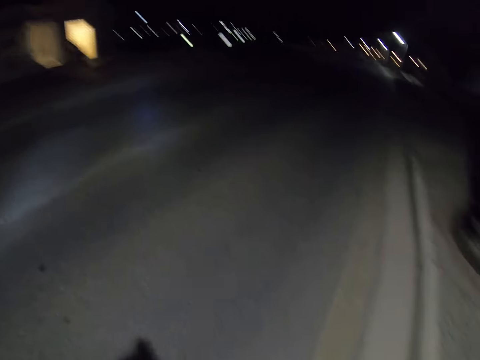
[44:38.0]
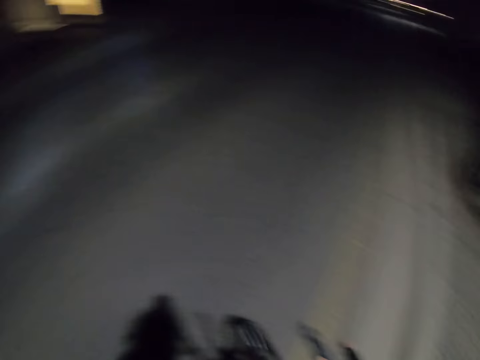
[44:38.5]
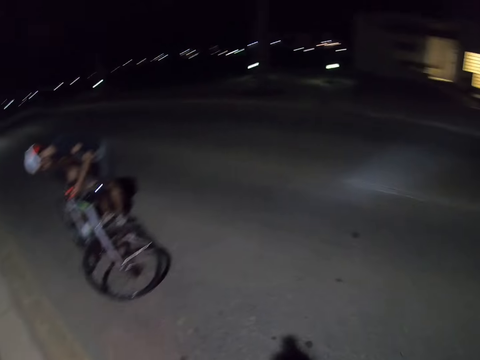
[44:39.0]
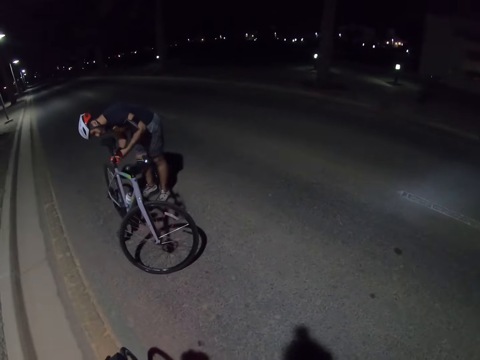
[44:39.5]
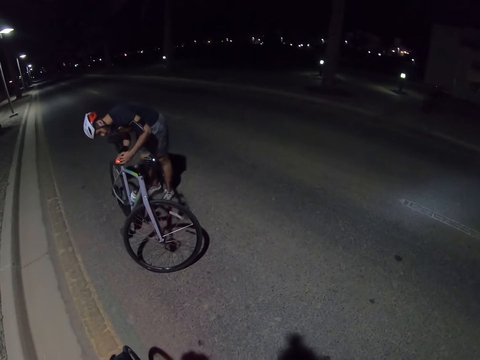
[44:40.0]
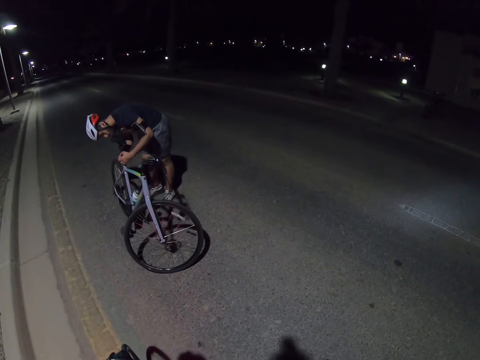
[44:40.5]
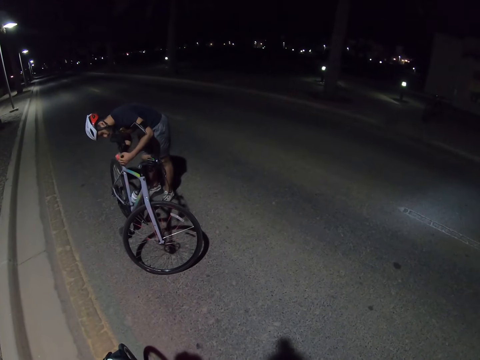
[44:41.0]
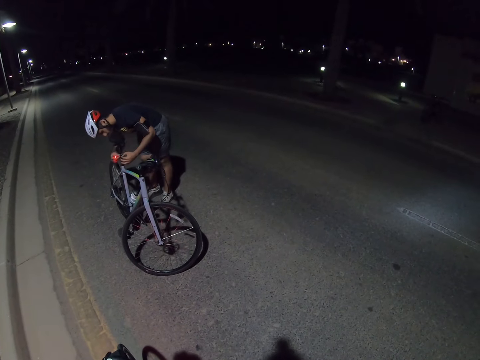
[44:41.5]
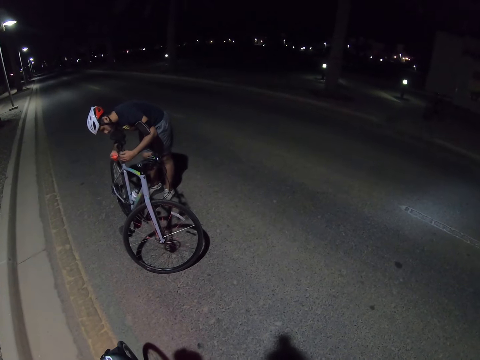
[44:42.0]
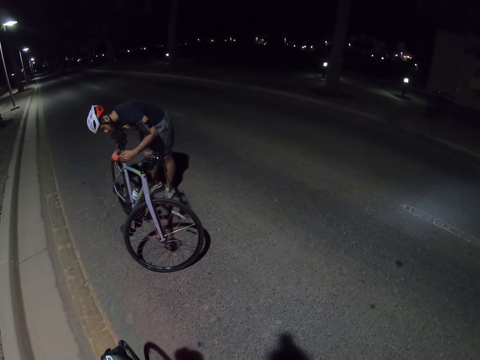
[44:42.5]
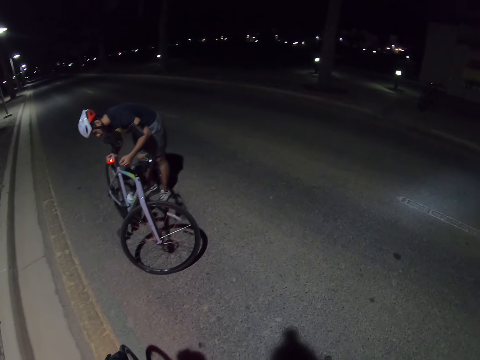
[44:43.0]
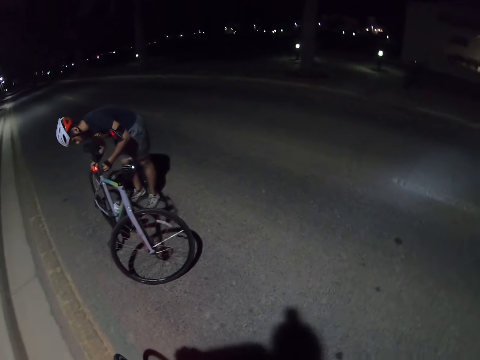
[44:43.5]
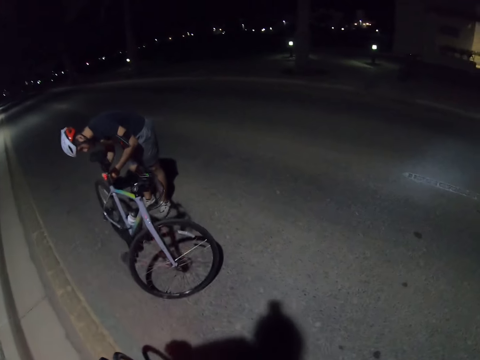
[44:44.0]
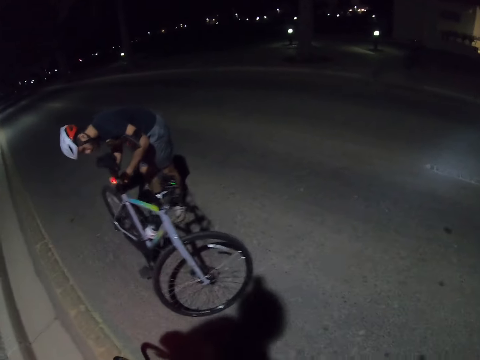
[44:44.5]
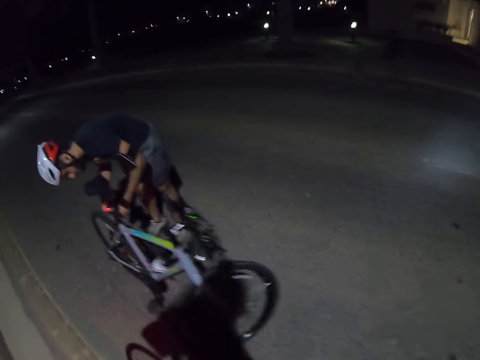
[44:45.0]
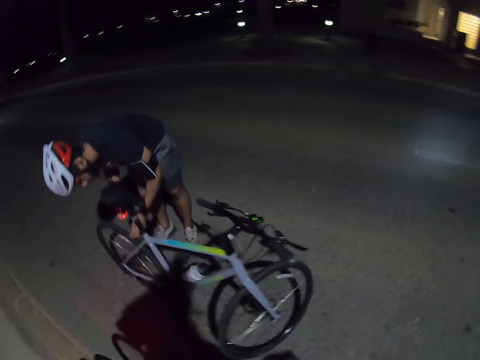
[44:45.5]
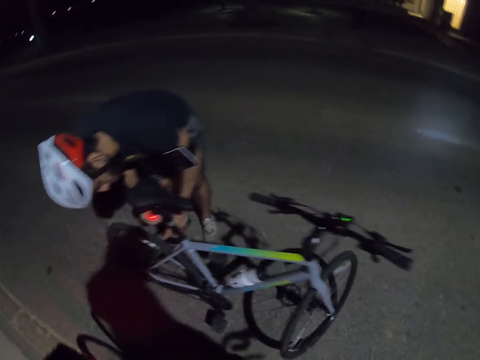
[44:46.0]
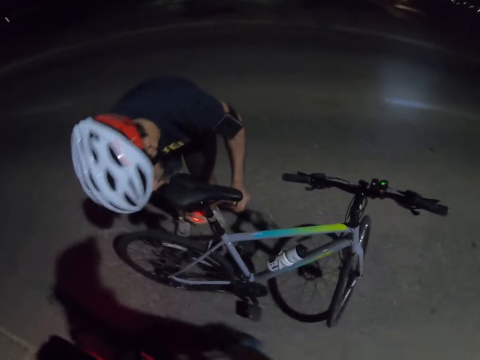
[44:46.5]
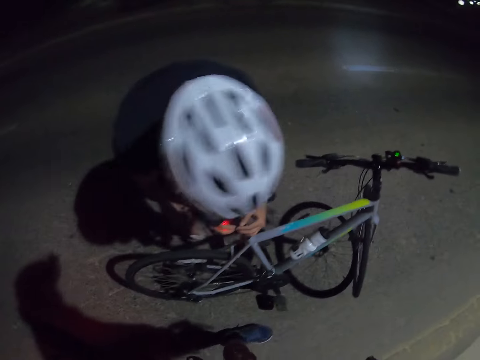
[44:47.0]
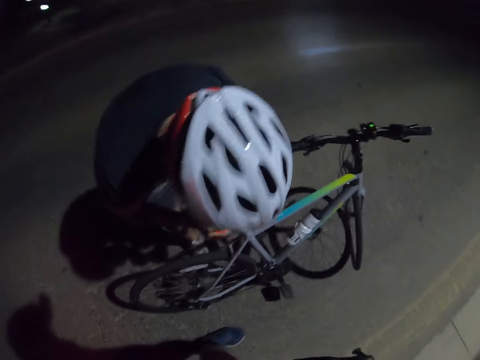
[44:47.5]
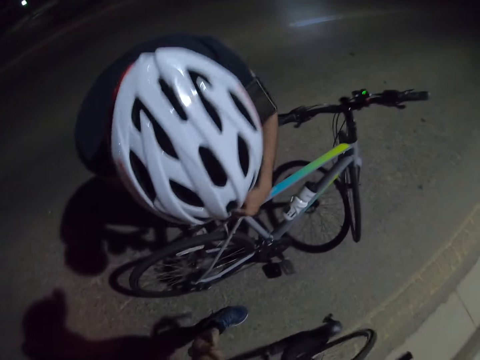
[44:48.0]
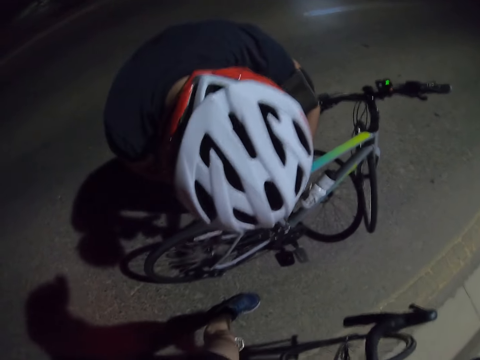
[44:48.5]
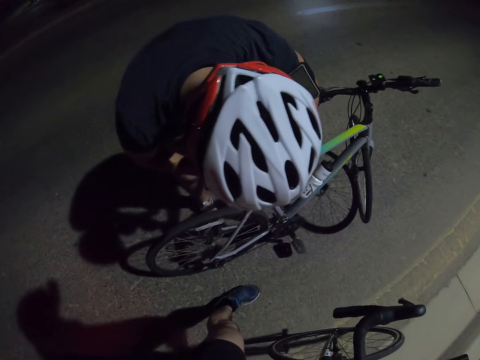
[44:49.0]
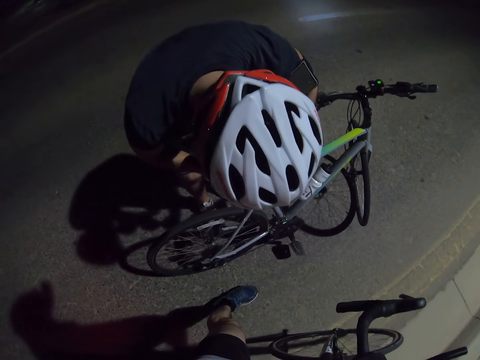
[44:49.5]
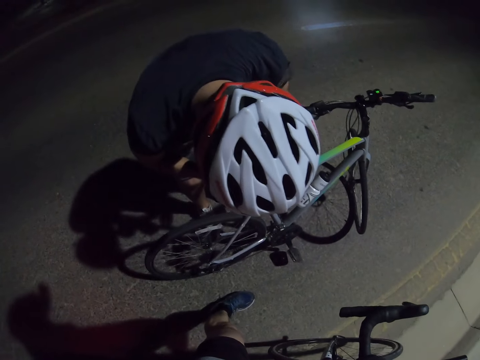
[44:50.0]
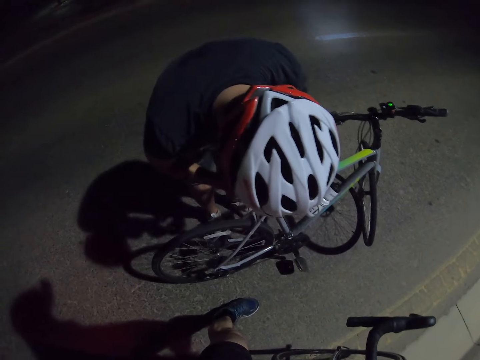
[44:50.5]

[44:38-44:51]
The camera wearer looks at a cyclist. The cyclist puts the rear light on his bicycle. The camera wearer reverses the bike. They look at the cyclist.

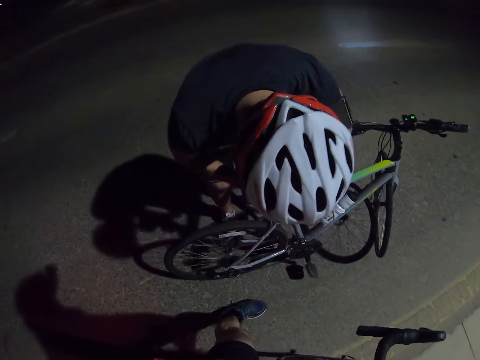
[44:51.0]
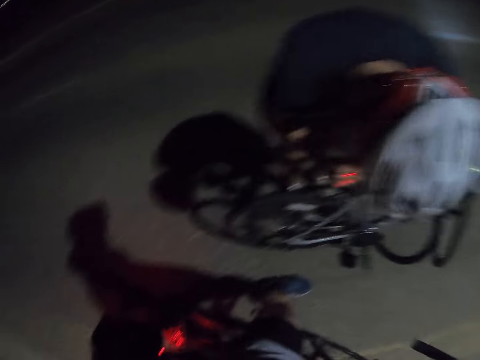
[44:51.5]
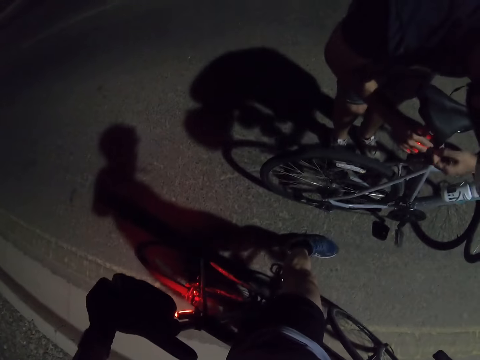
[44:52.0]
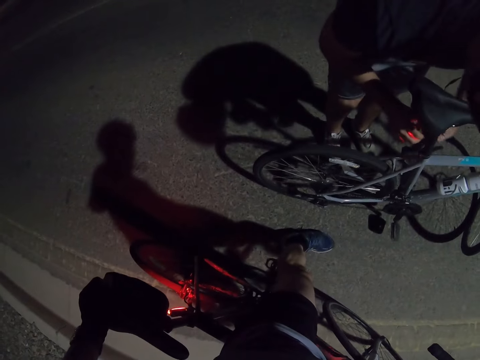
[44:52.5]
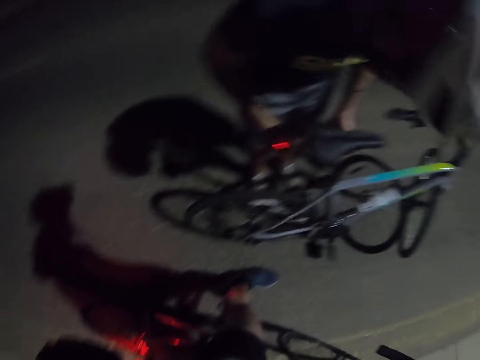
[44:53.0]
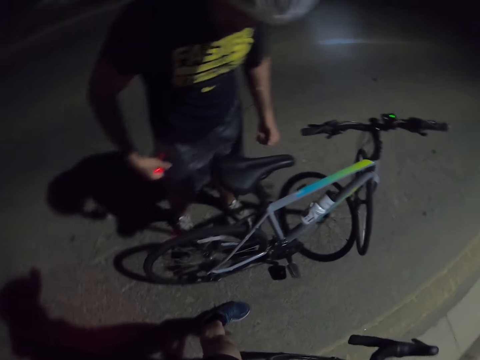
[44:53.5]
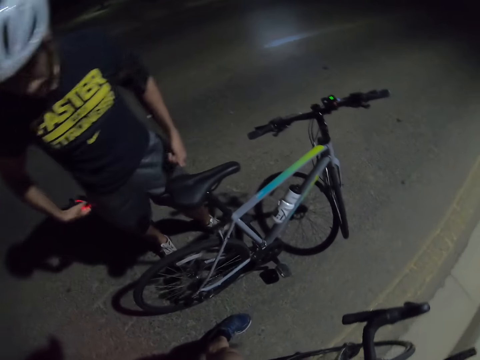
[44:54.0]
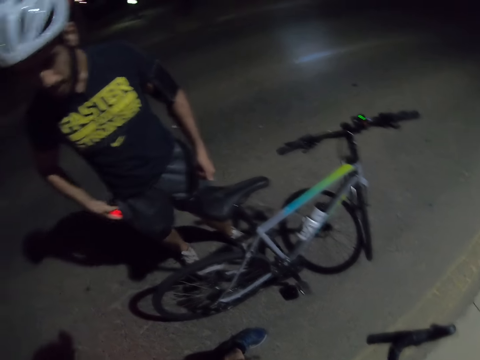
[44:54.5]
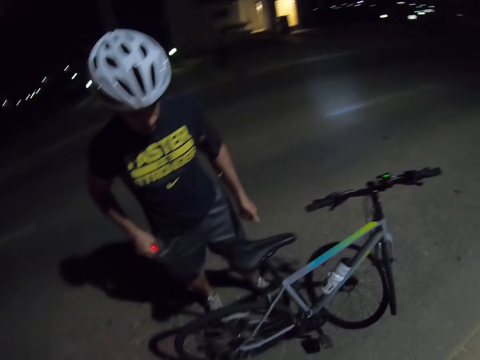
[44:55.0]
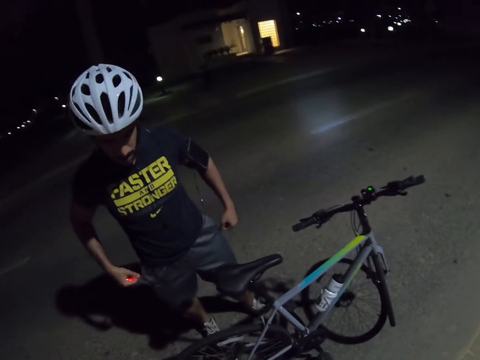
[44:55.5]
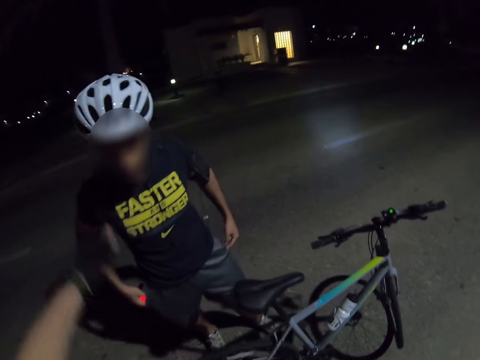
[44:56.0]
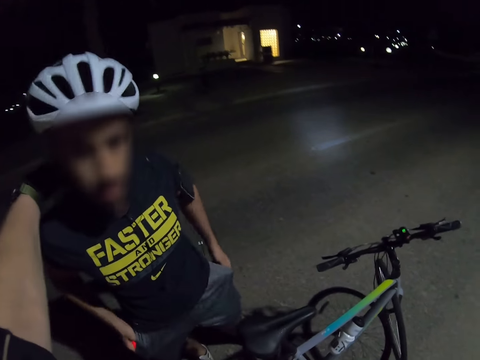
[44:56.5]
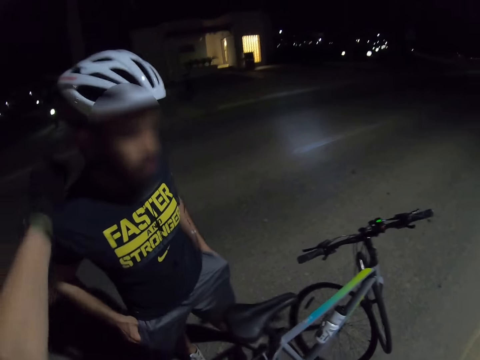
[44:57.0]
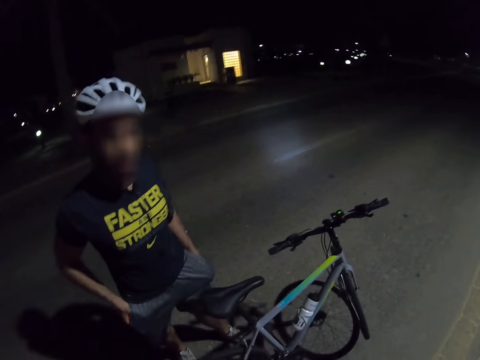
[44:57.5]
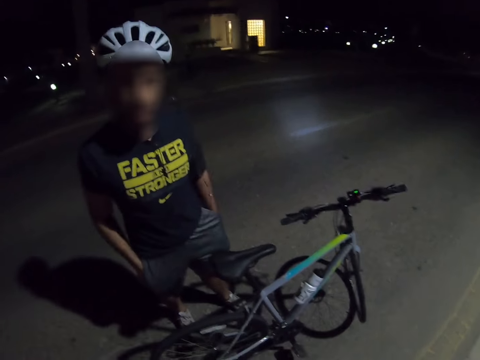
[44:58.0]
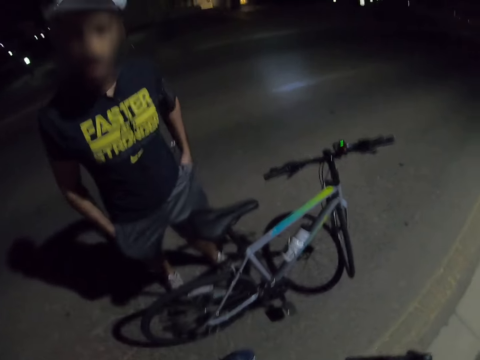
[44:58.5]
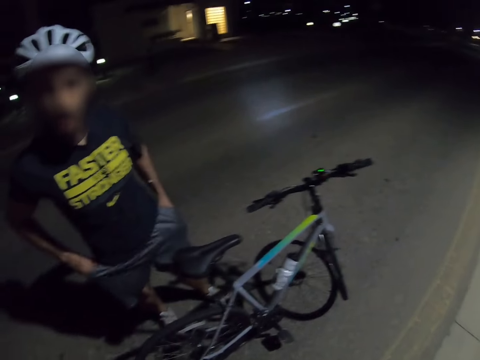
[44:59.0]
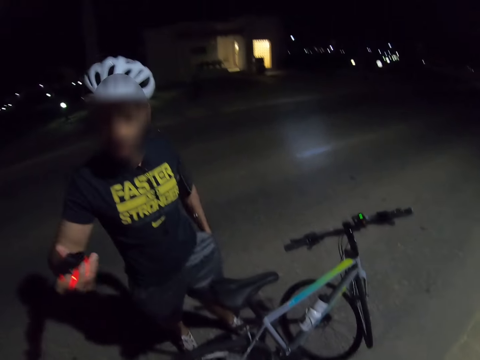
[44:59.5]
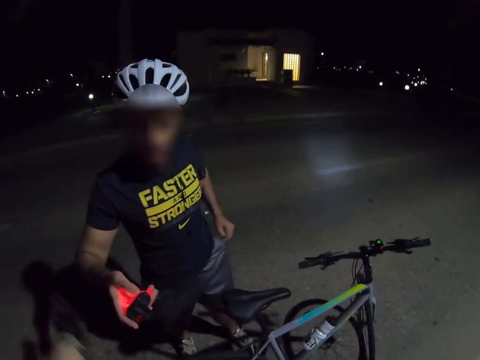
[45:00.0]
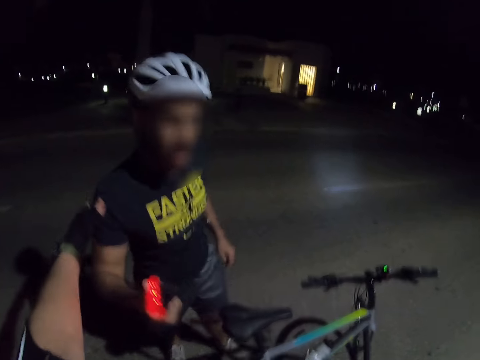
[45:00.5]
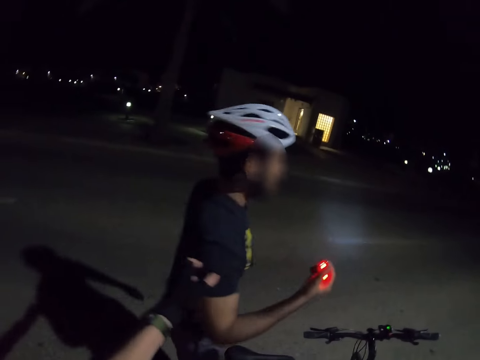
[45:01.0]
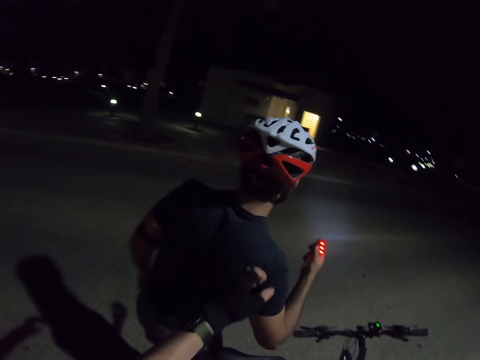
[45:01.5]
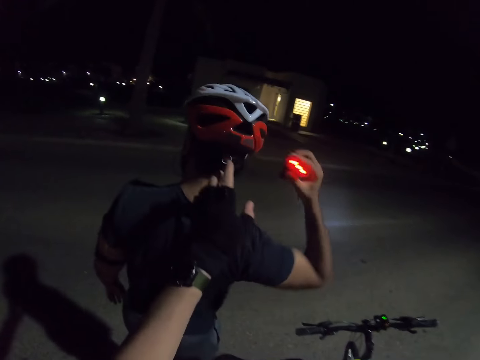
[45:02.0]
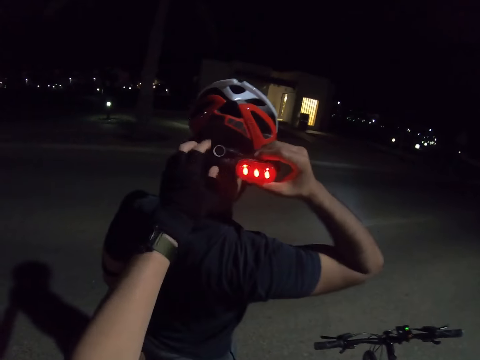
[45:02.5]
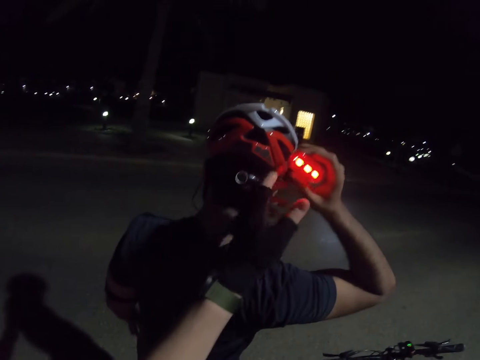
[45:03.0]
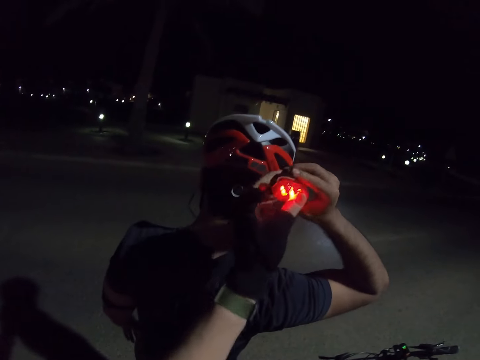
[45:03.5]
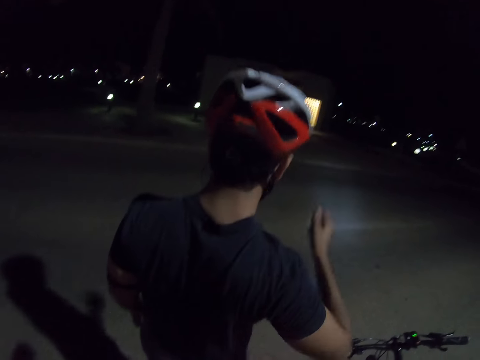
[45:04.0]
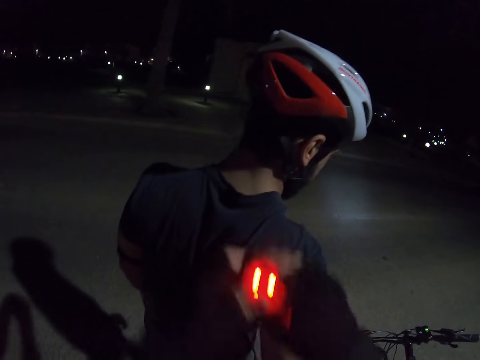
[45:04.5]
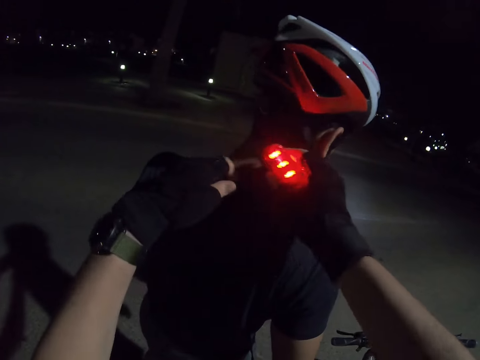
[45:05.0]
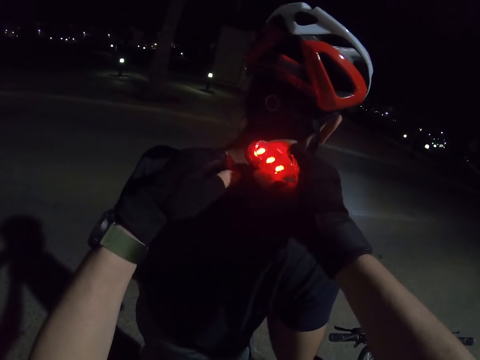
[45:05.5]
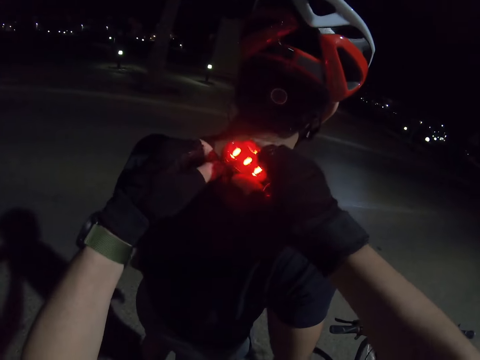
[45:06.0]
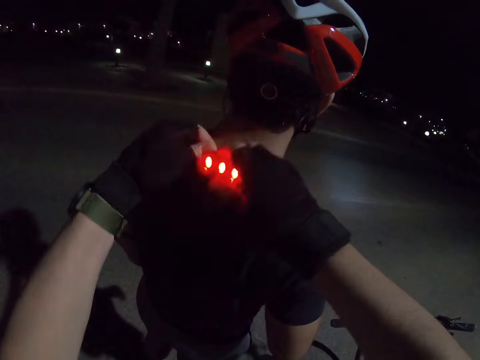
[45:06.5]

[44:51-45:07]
The camera wearer looks at a cyclist and holds the bike seat with his left hand. He carries the rear light in his right hand. He touches the back of the cyclist's head. The cyclist puts his hands in the pocket, hands the camera wearer the rear bike lights, and lifts up the rear light. The camera wearer touches the helmet string on the cyclist. He takes the rear light from the cyclist. He hangs the rear light on the cyclist's shirt.
